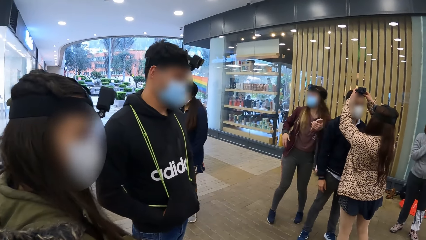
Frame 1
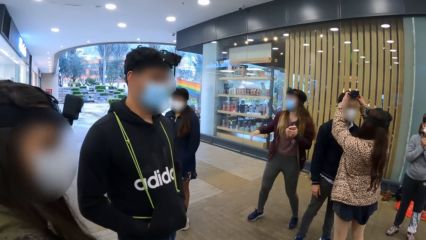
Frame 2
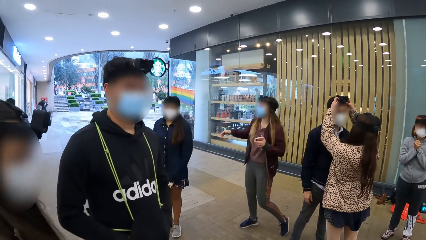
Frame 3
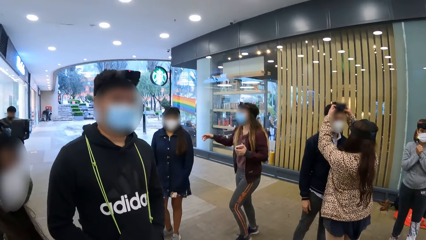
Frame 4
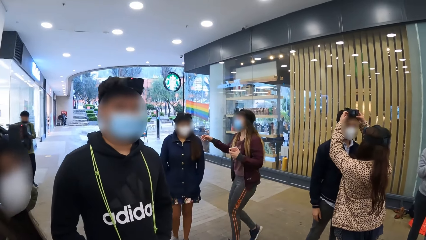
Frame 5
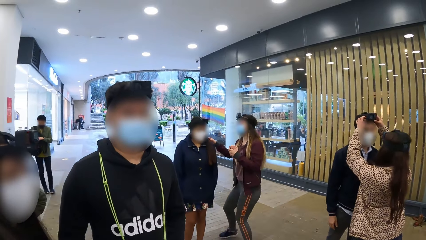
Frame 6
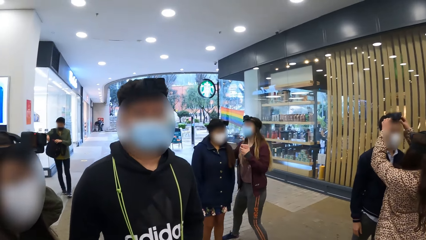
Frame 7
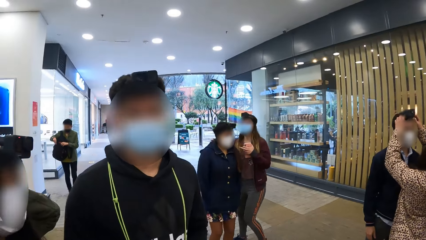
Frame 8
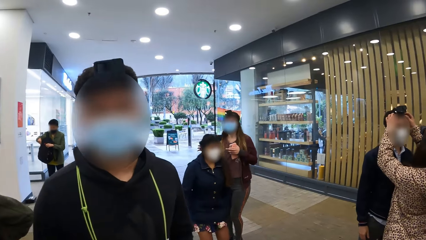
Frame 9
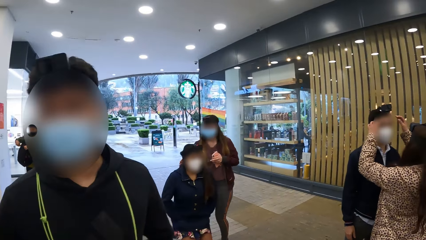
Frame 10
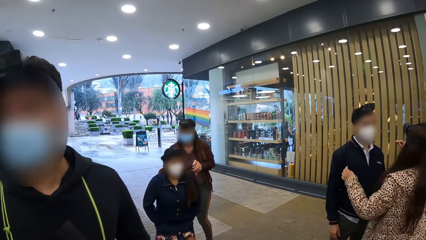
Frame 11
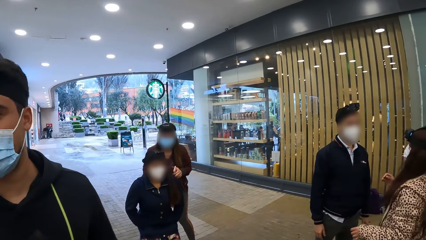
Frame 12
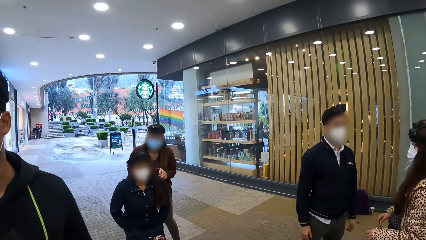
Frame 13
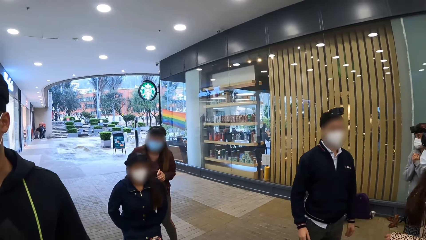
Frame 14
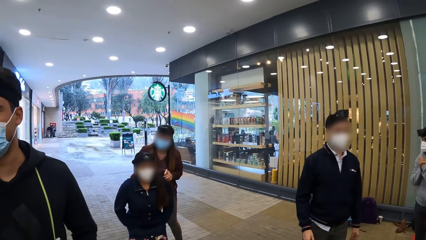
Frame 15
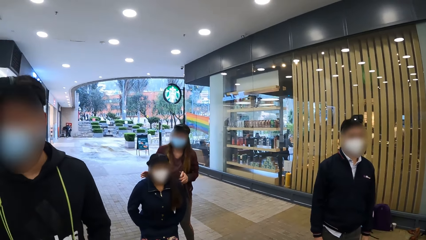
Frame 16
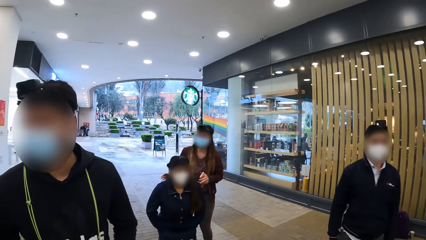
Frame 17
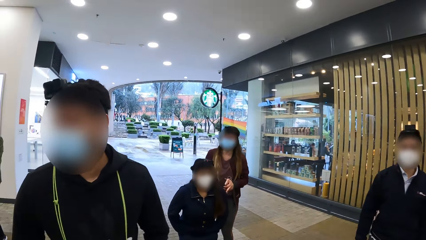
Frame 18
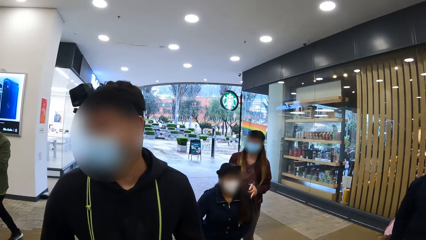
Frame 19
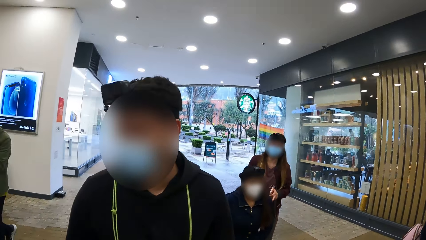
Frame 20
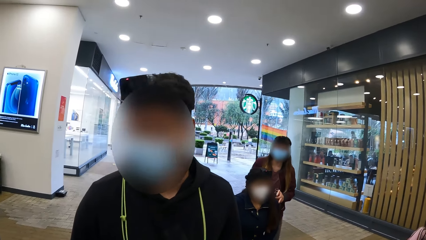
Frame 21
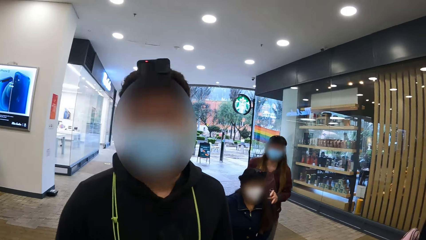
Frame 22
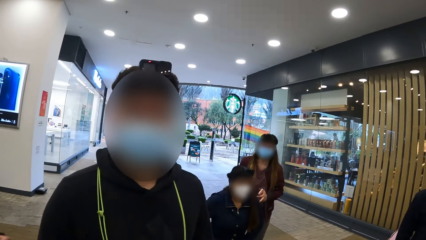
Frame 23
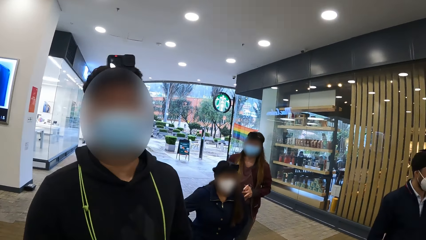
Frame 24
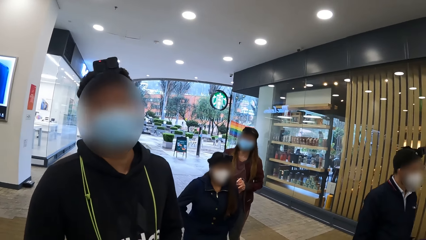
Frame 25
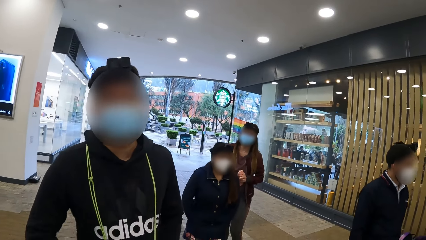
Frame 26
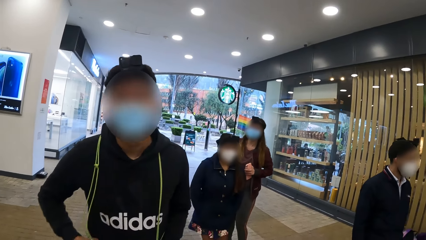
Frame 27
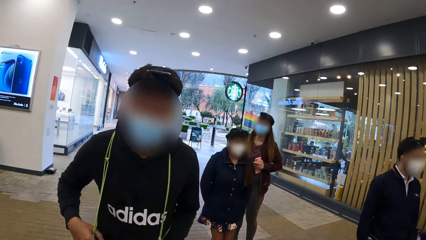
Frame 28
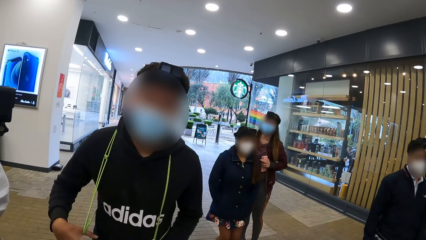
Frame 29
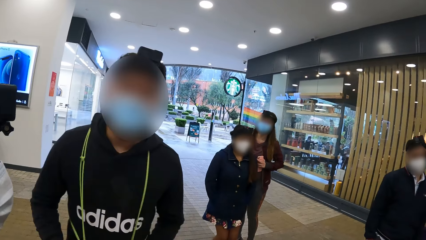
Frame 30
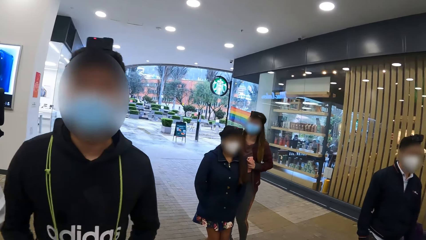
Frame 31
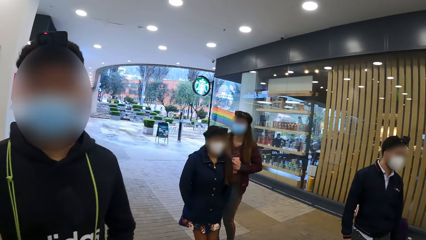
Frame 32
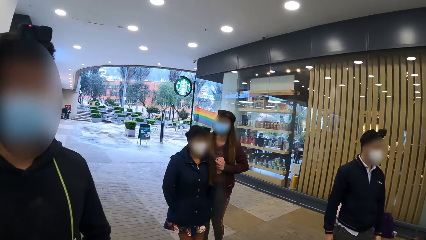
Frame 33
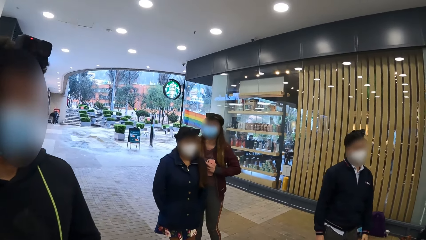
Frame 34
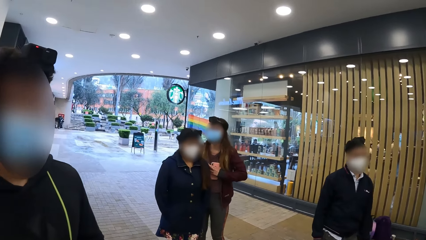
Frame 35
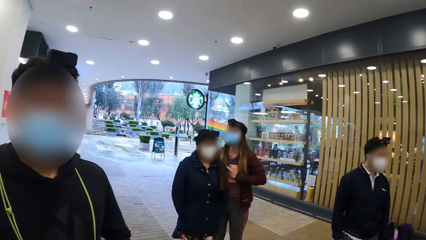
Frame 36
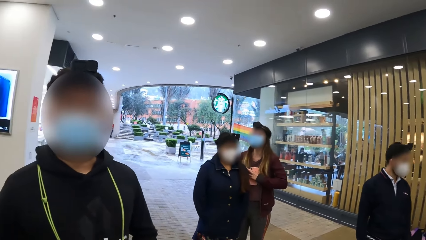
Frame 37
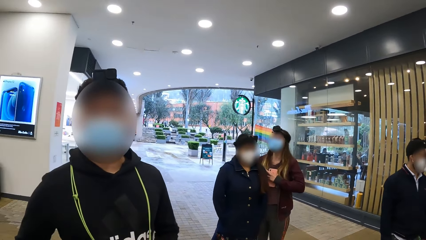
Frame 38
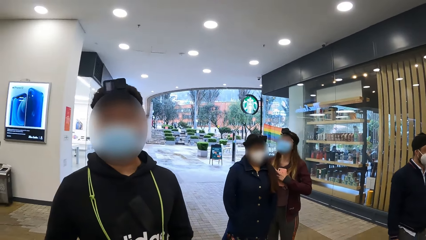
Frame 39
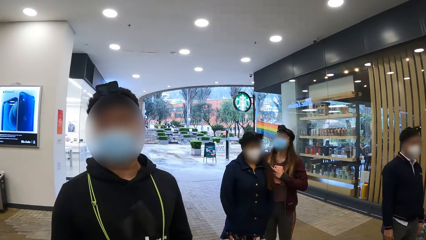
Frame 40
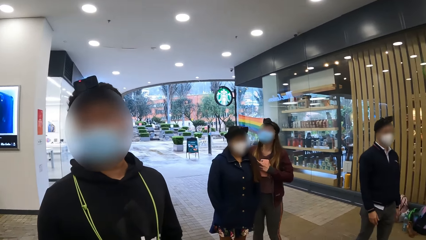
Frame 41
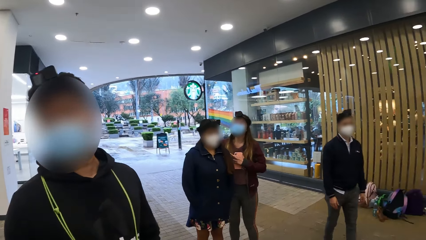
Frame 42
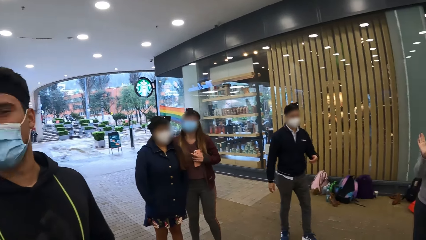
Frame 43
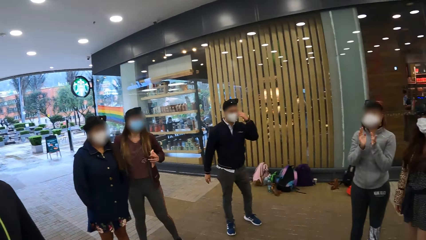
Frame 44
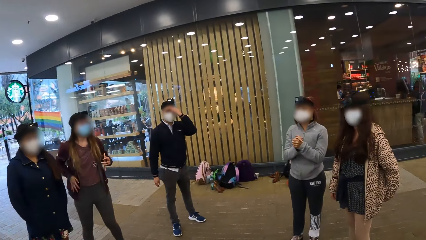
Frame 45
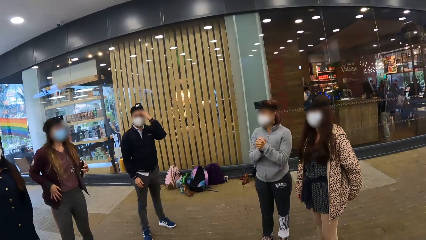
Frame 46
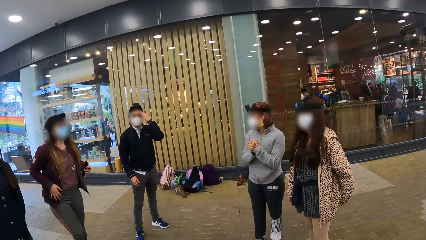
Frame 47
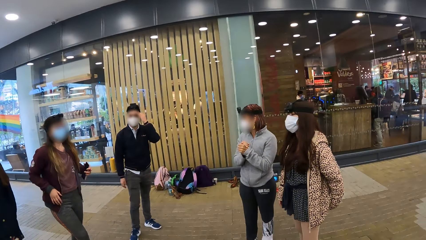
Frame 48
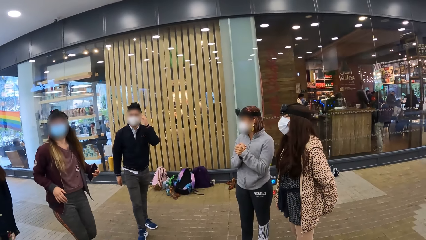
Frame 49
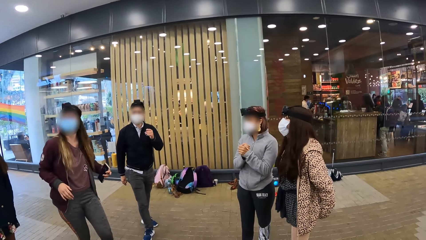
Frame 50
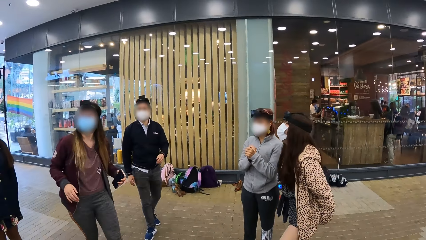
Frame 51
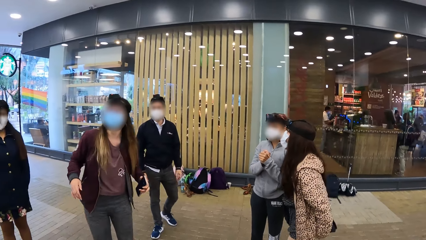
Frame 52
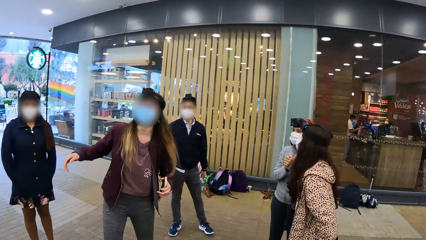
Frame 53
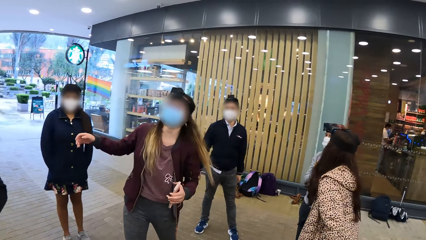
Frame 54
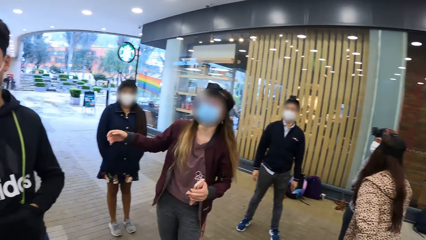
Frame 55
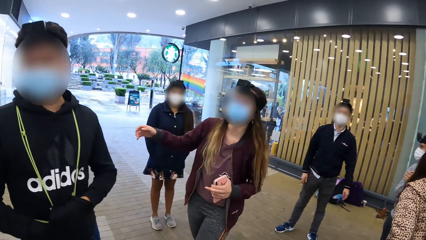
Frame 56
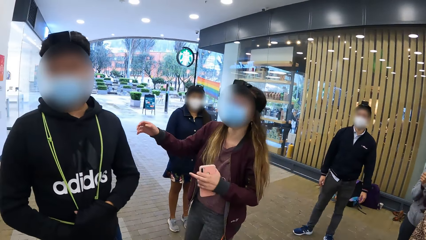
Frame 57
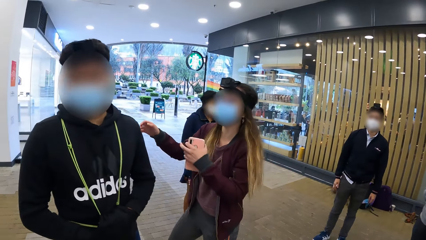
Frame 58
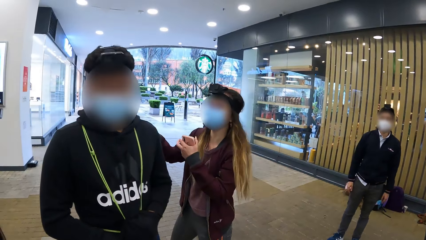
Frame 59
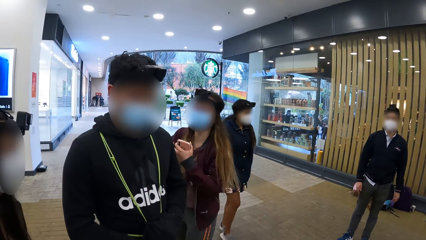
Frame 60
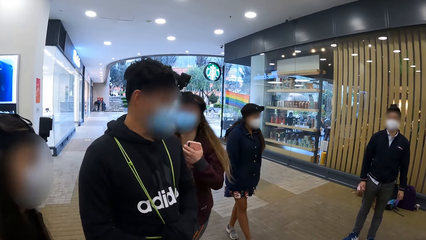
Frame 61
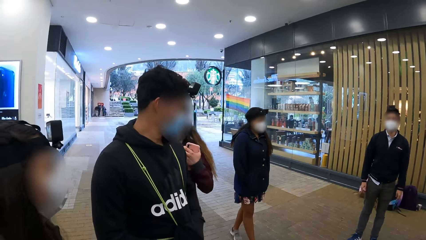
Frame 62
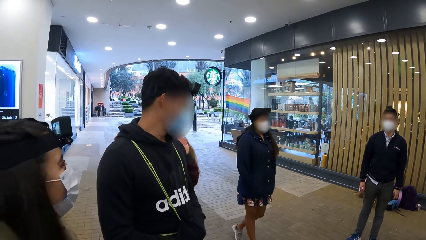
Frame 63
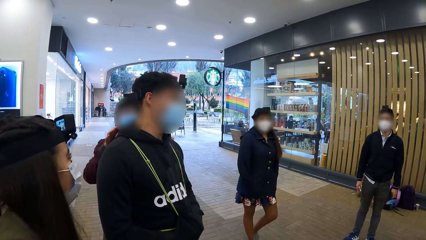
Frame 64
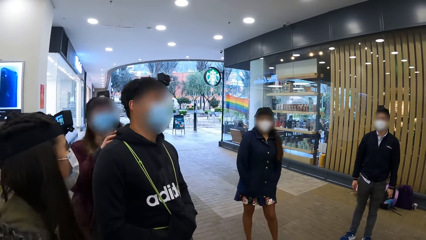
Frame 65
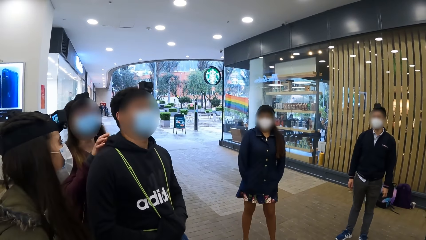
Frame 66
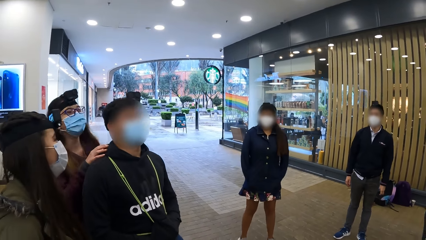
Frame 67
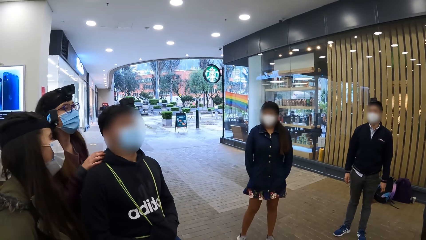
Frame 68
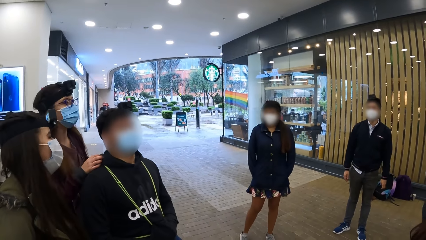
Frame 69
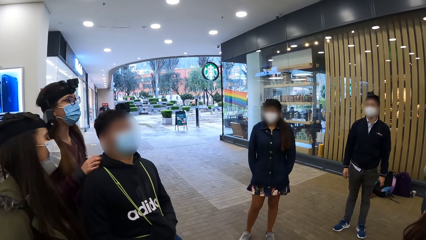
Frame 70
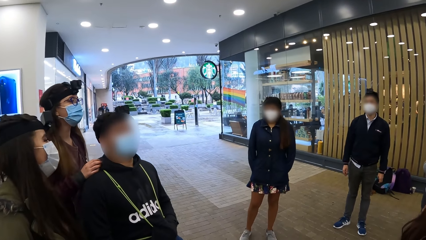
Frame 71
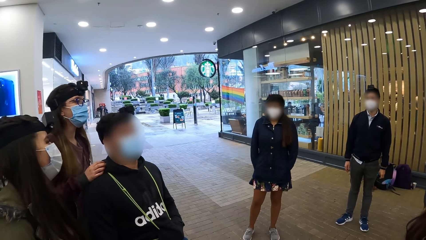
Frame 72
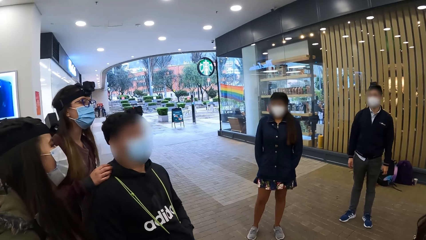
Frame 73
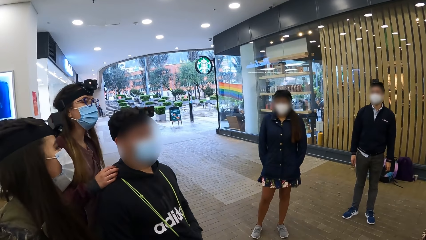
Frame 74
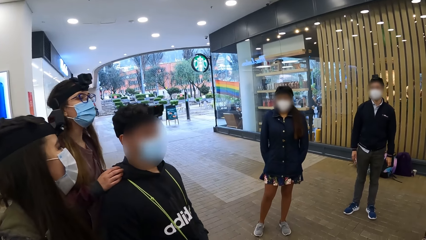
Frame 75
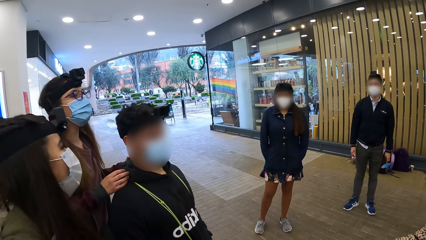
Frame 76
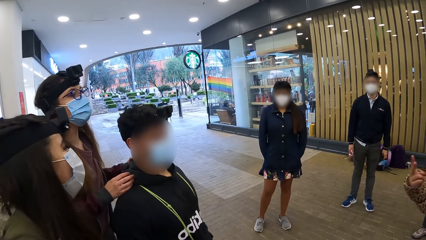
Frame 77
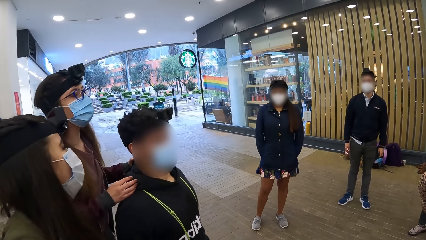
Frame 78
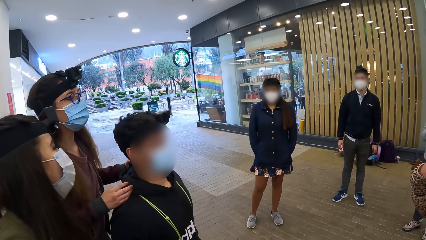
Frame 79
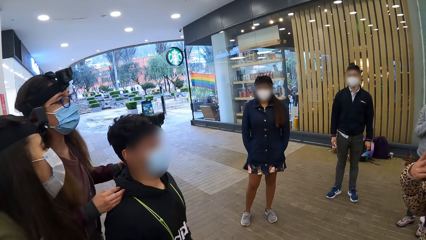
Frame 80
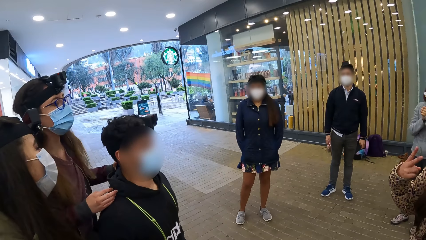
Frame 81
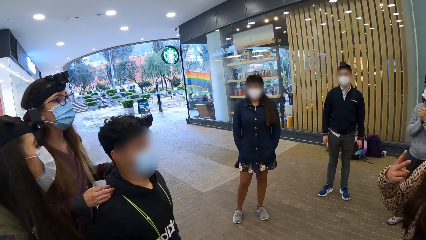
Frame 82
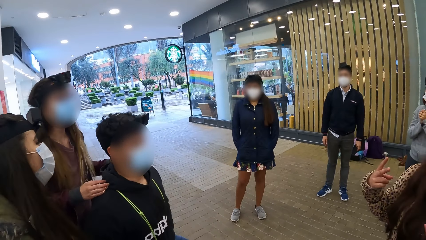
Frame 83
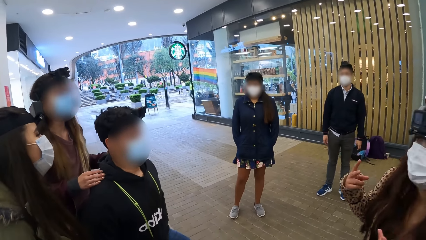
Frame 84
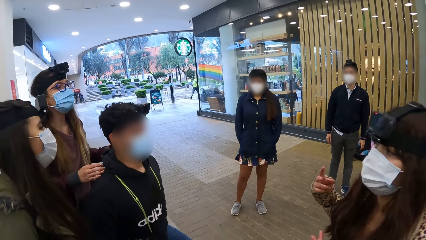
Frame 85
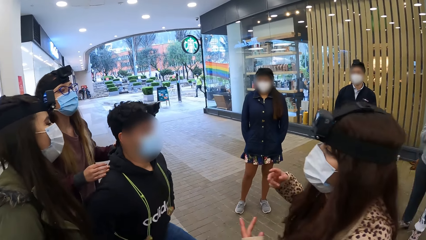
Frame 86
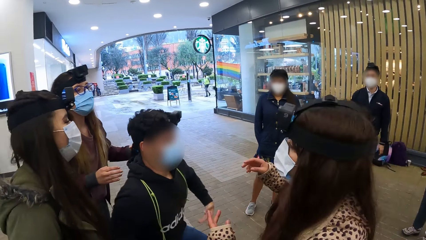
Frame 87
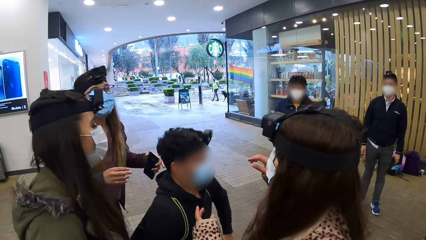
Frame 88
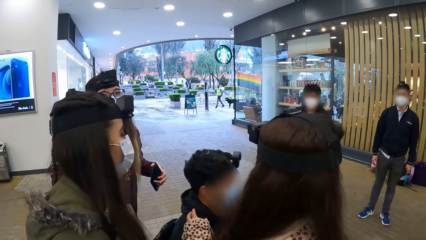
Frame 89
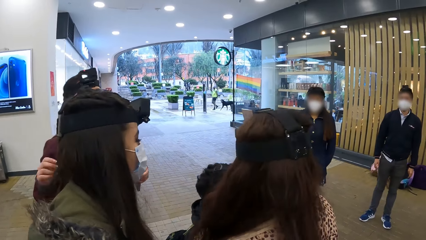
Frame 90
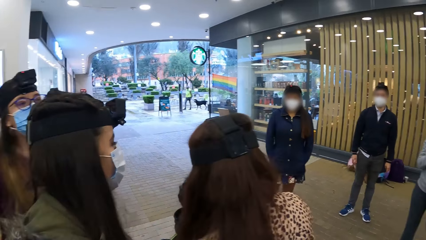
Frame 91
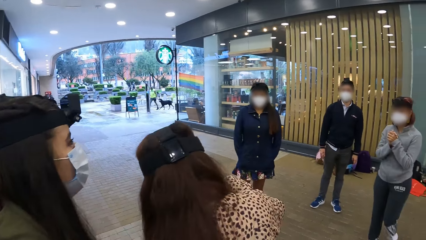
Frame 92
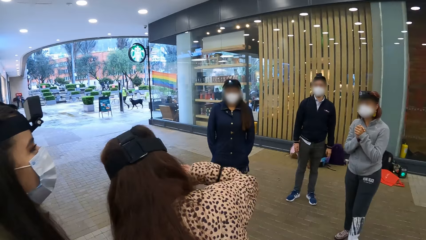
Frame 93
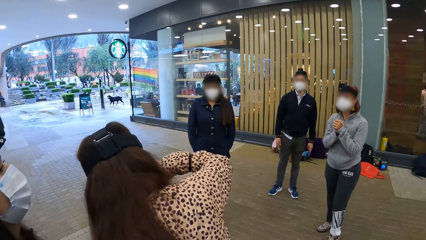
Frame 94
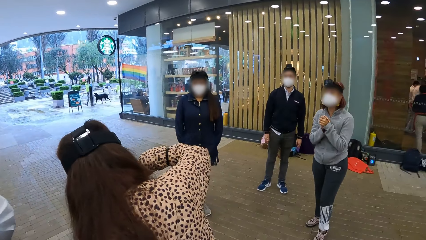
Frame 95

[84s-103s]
The camera wearer looks around. They dialogue with the person. They look around.
